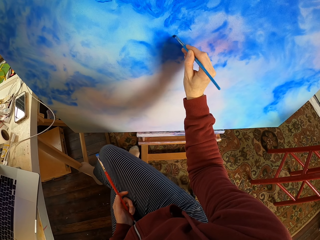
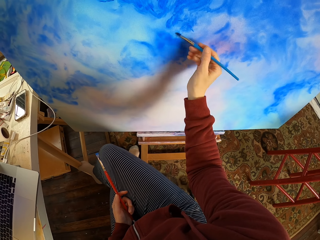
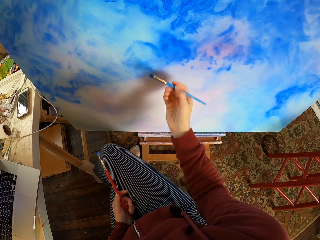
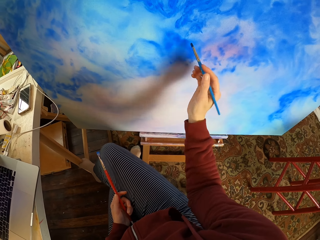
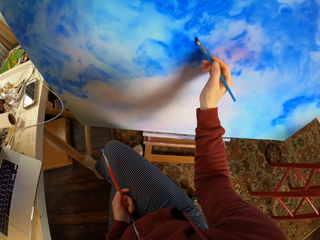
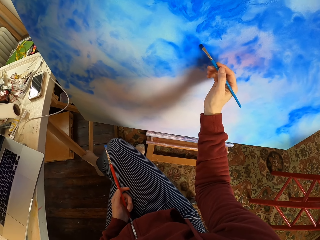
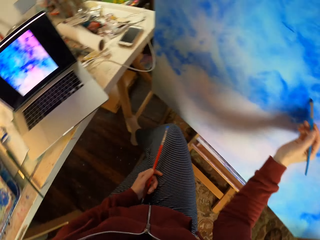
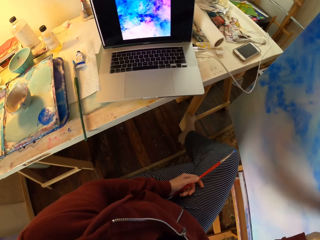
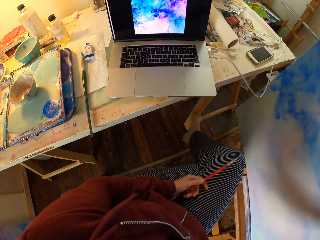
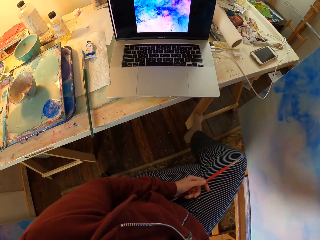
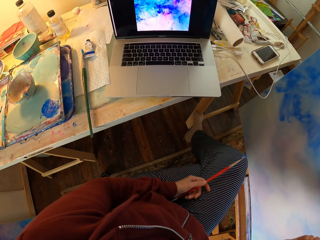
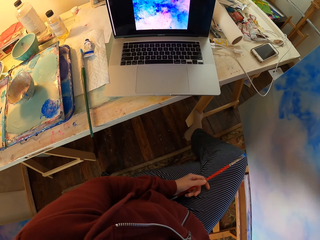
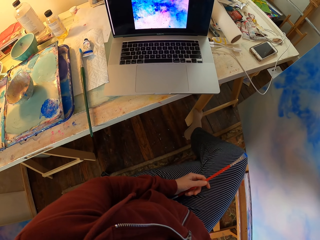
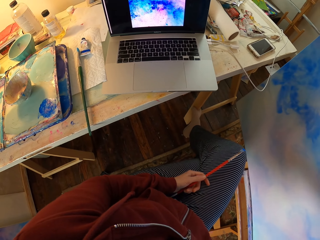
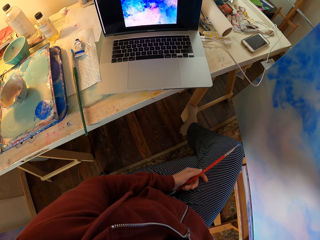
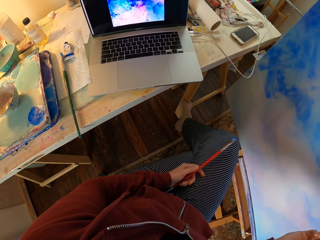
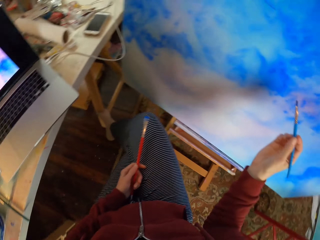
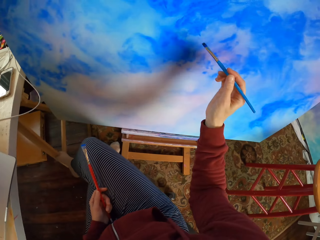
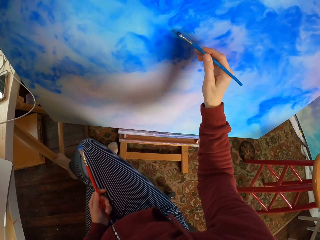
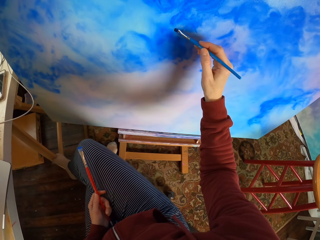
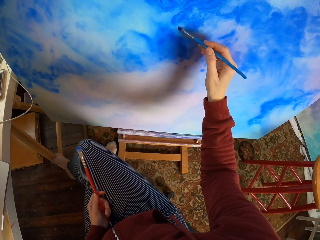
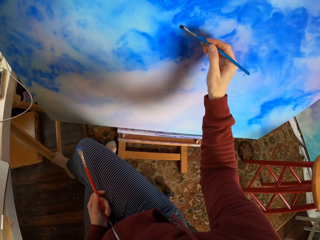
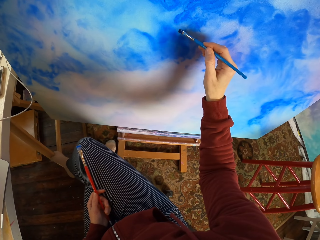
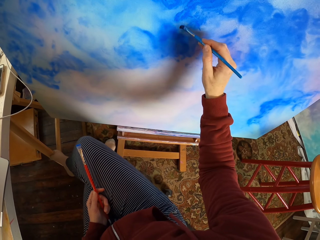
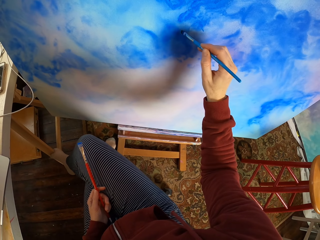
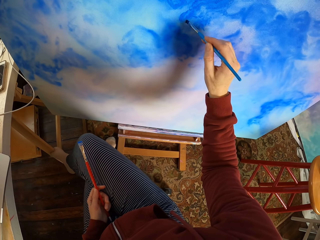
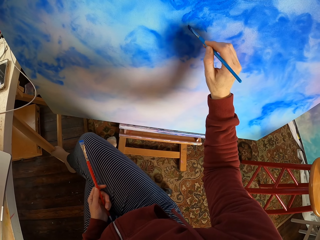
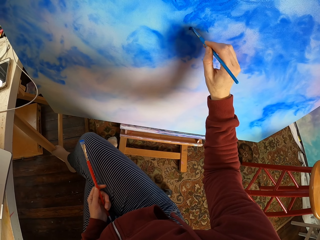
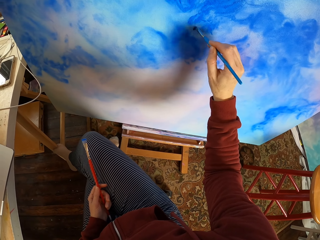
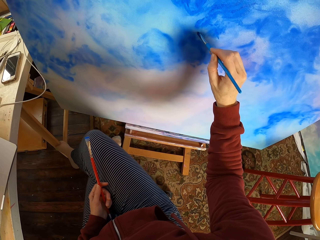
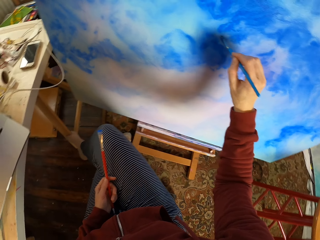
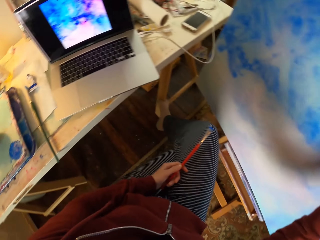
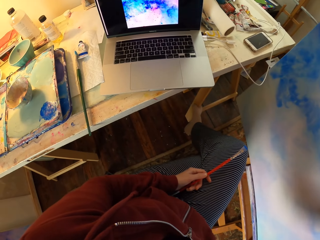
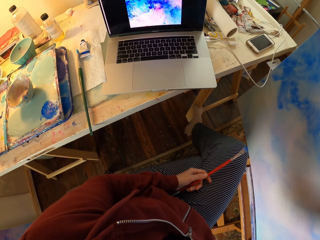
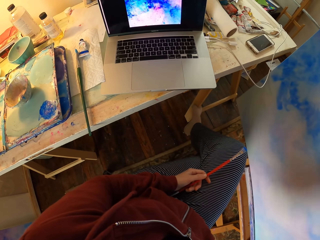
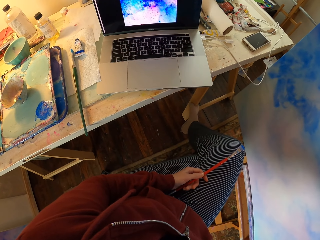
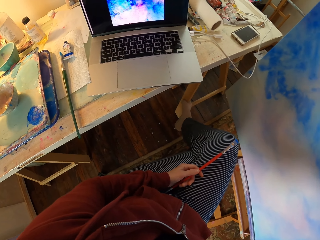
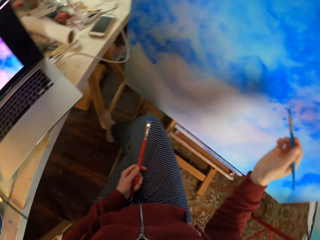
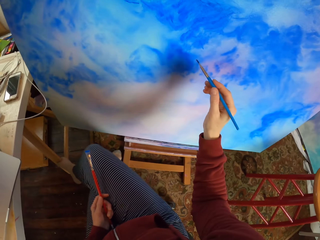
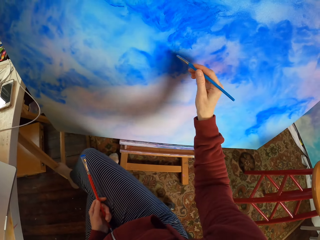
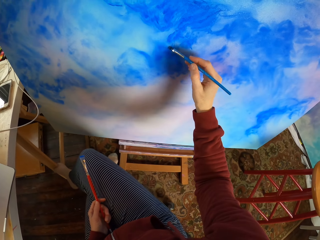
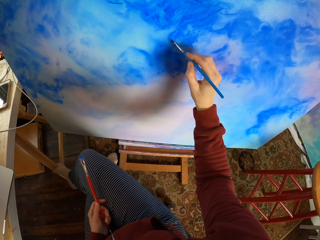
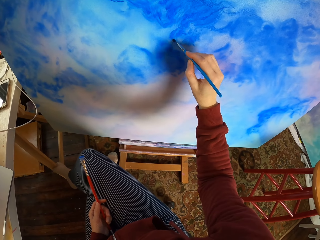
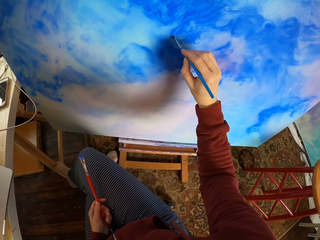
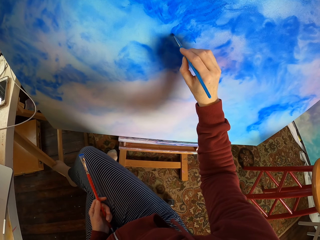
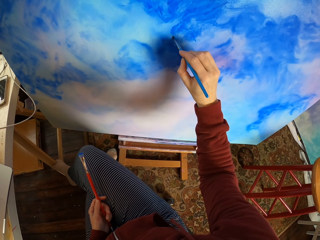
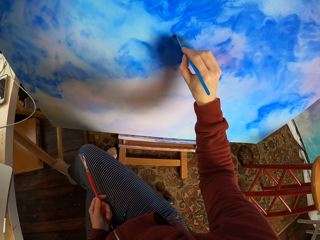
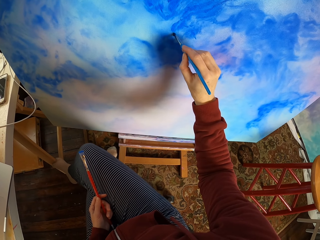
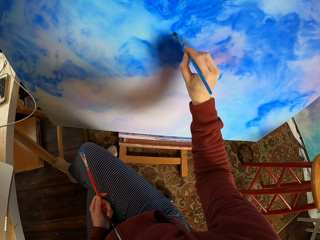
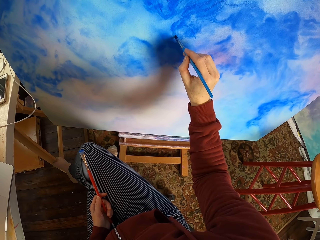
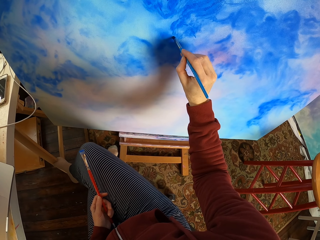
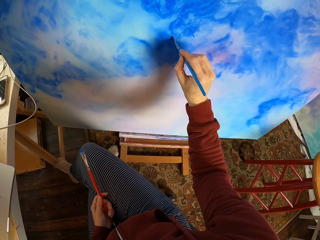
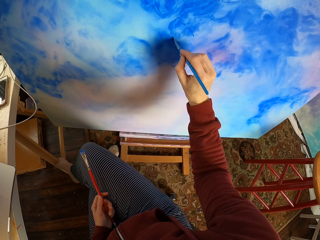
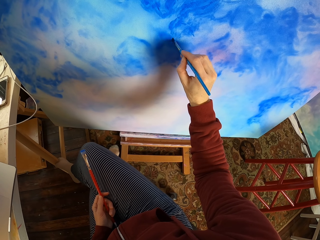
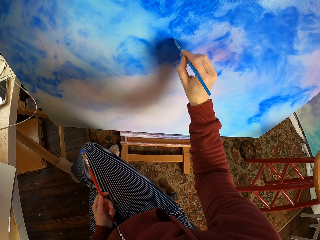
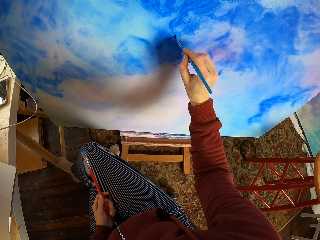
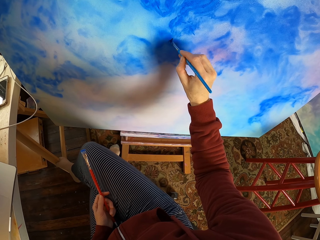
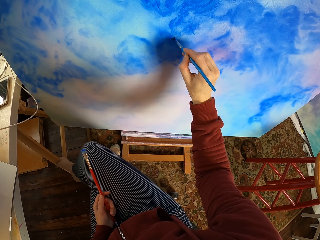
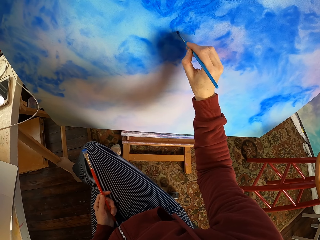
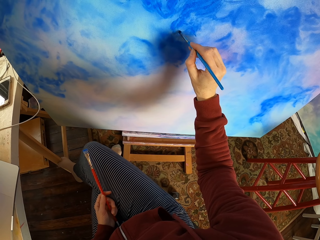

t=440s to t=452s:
The camera wearer looks at the laptop. They paint on a canvas board.

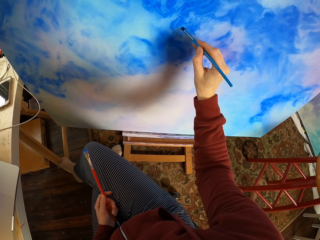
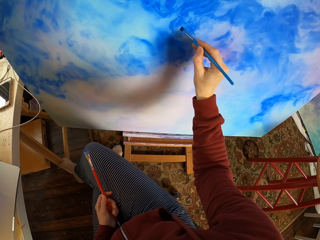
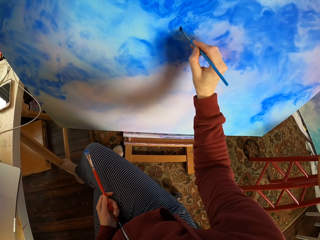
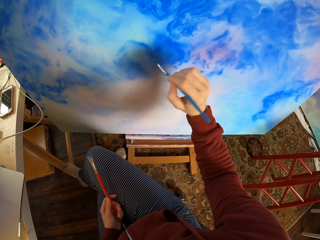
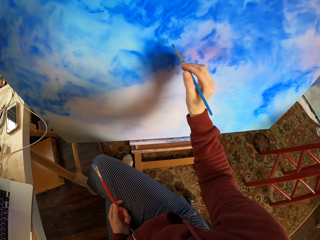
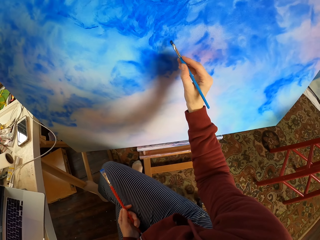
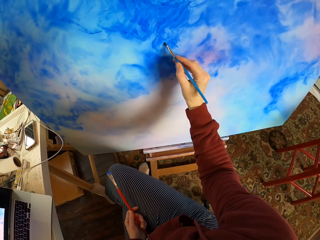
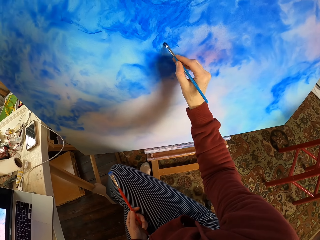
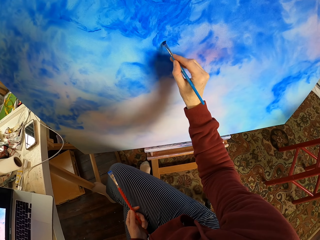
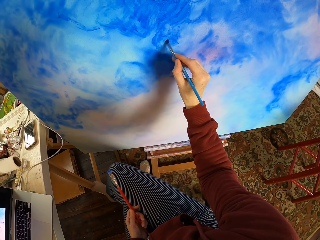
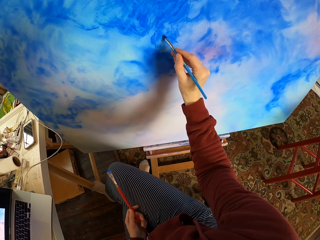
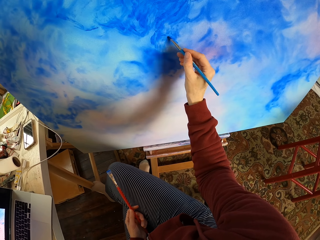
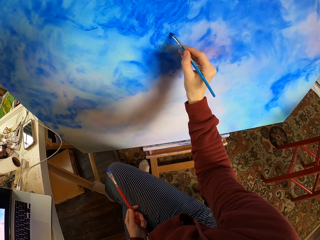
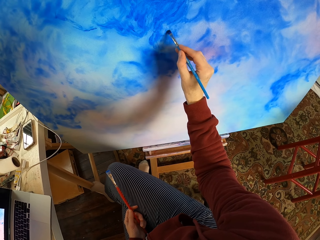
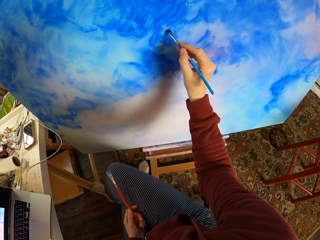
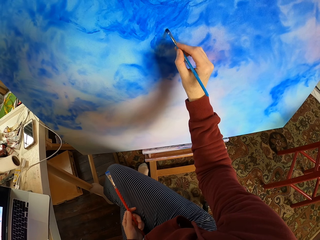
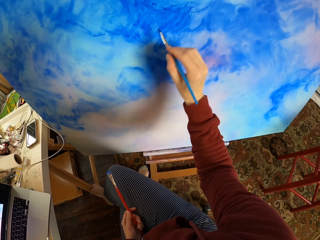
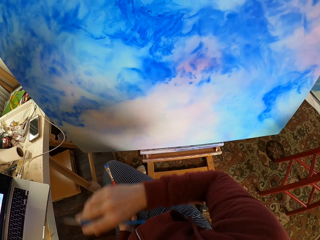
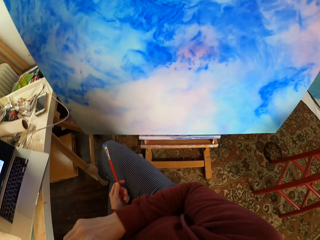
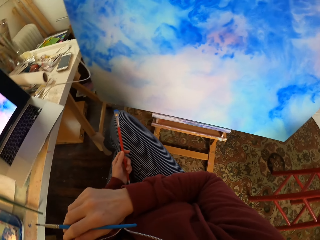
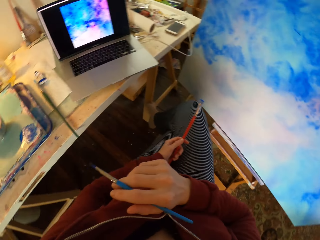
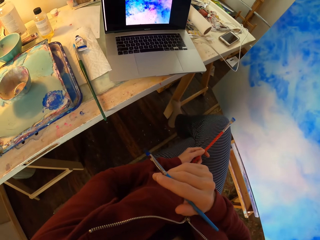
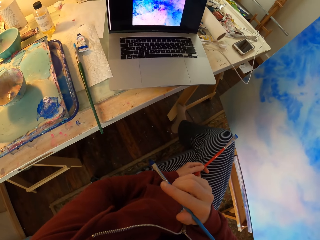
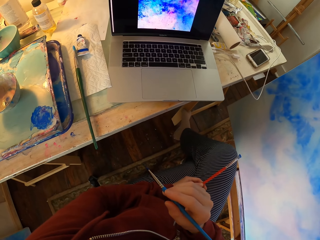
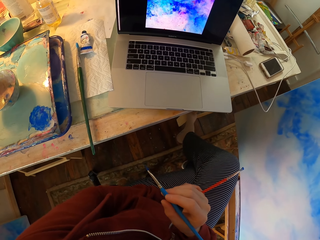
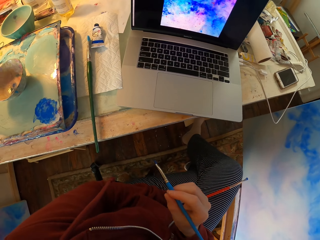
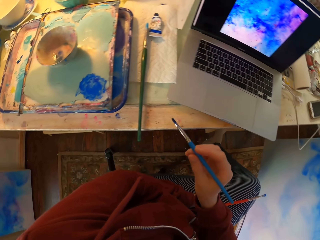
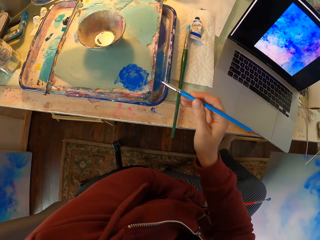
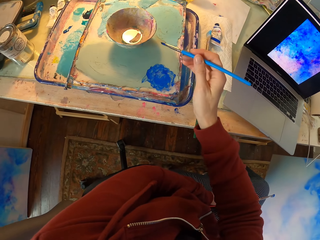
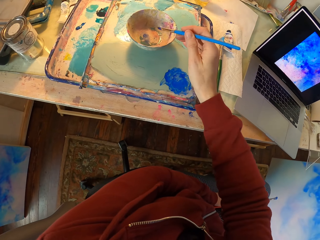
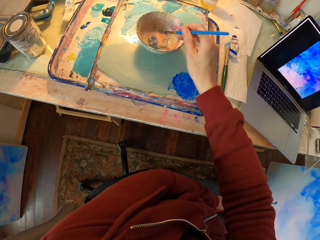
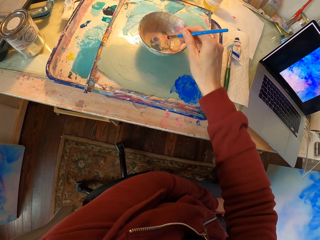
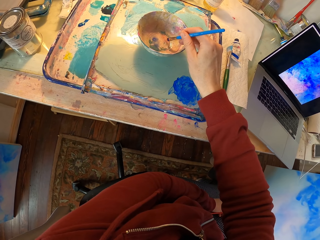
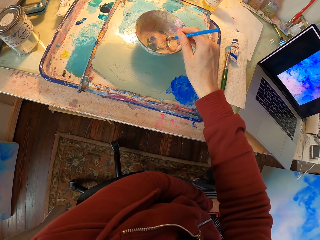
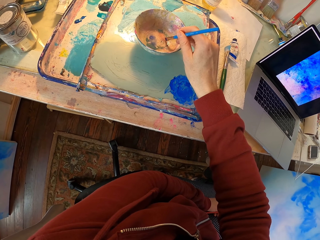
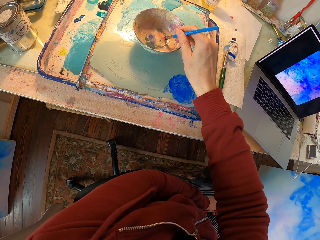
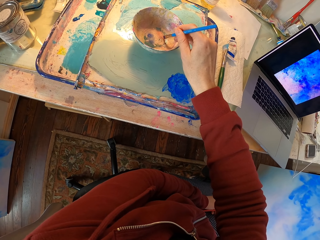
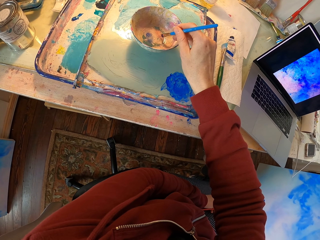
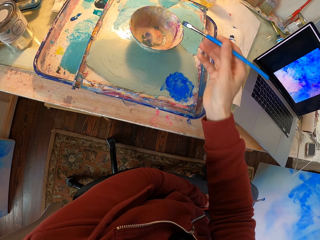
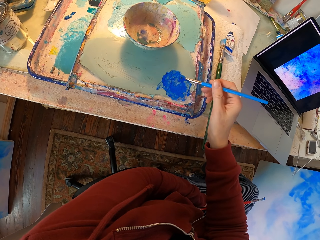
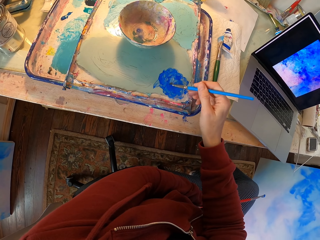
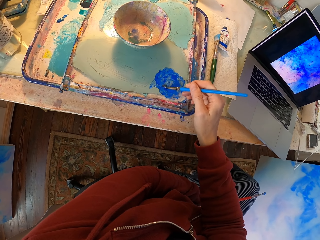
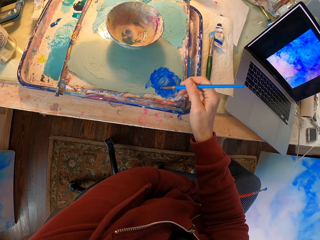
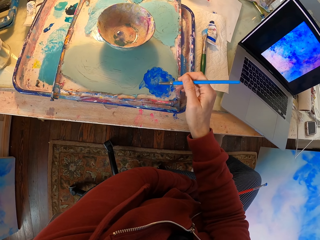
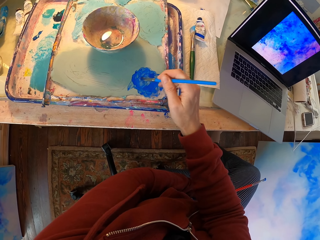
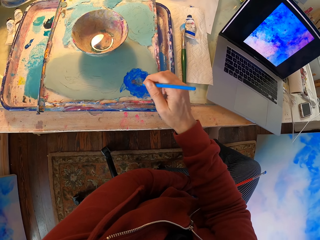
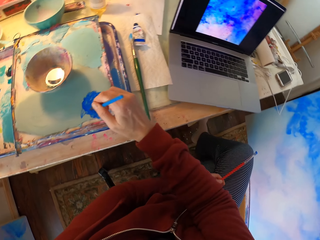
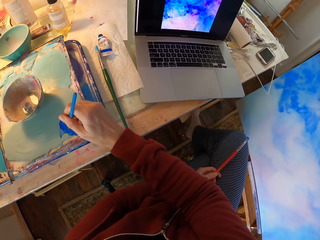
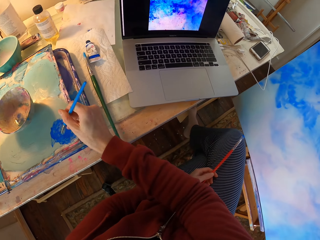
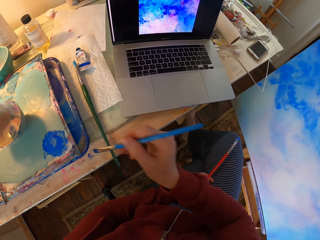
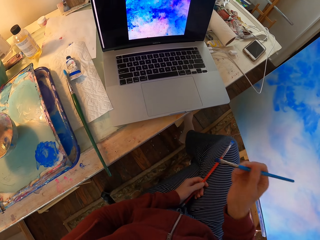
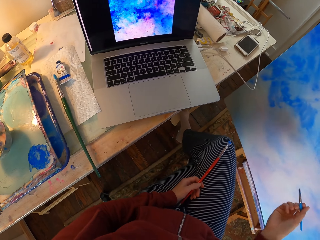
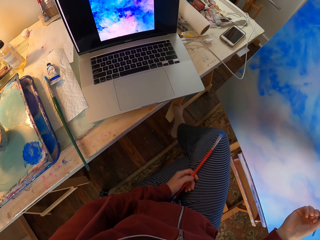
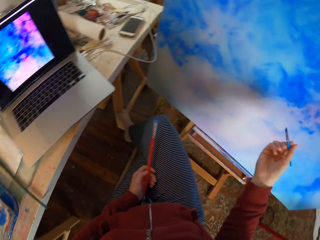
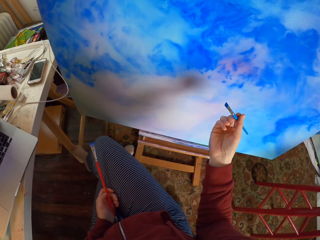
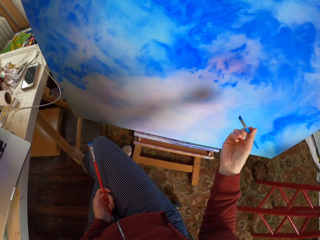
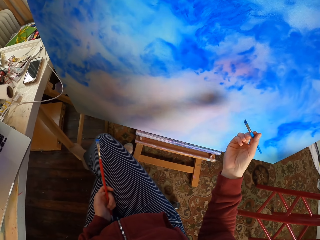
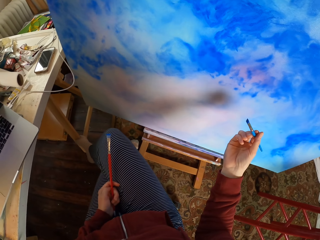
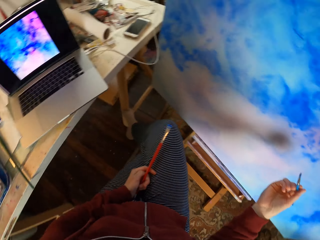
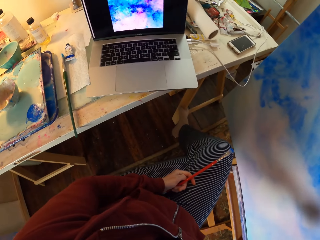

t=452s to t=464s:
The camera wearer looks at the laptop. They dip a brush in paint. They look at the painting.
